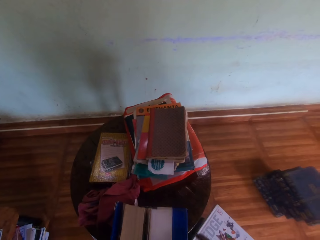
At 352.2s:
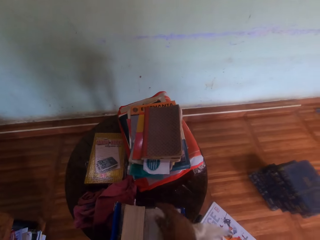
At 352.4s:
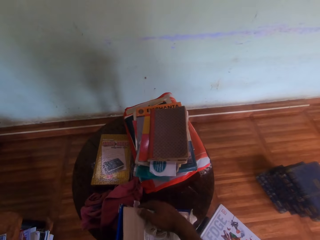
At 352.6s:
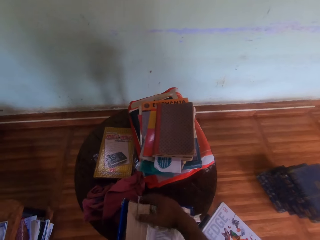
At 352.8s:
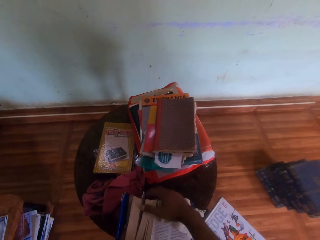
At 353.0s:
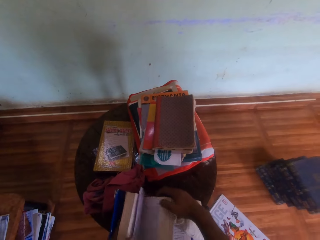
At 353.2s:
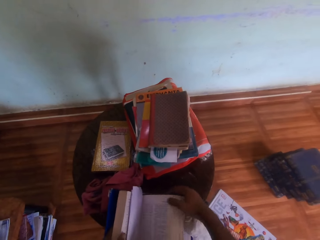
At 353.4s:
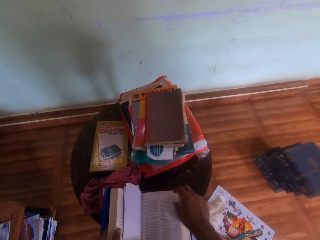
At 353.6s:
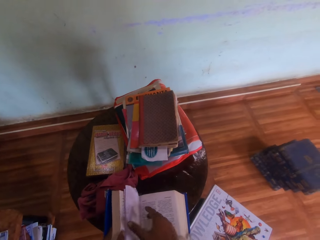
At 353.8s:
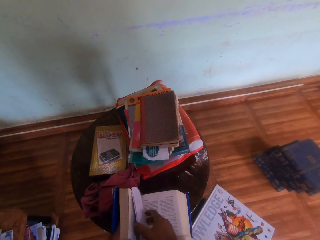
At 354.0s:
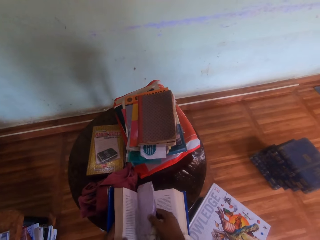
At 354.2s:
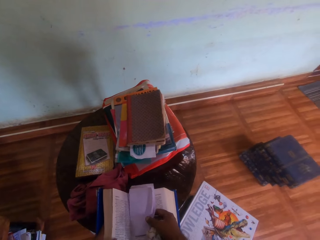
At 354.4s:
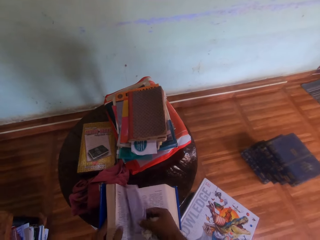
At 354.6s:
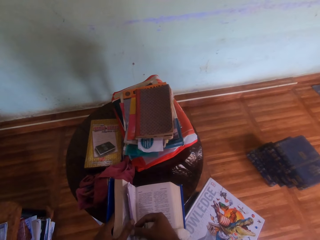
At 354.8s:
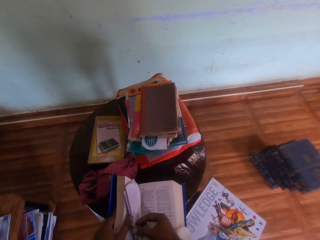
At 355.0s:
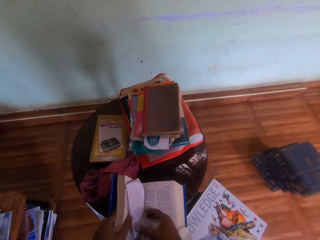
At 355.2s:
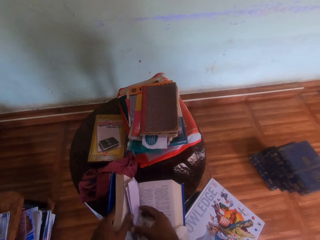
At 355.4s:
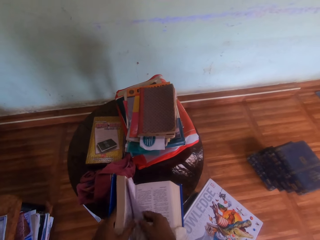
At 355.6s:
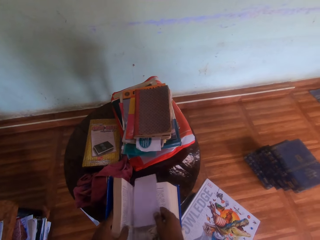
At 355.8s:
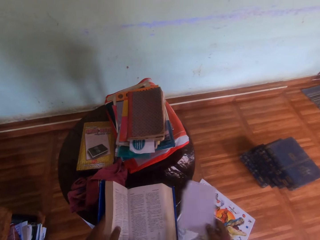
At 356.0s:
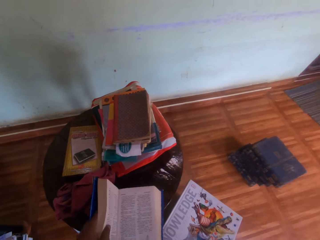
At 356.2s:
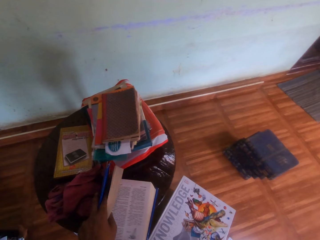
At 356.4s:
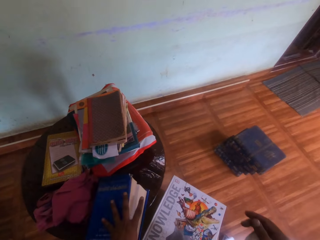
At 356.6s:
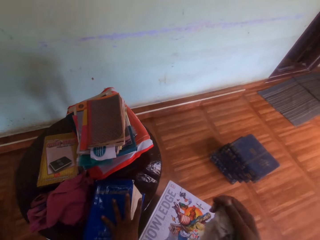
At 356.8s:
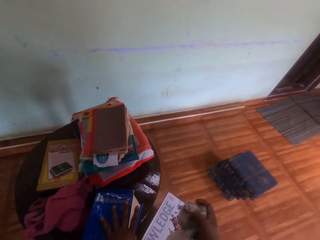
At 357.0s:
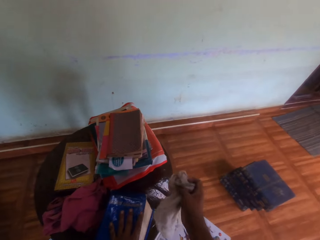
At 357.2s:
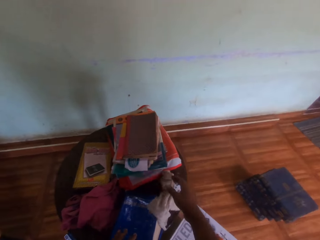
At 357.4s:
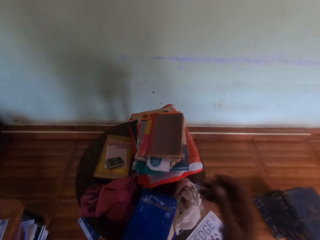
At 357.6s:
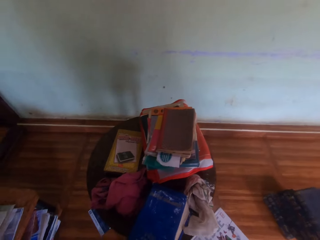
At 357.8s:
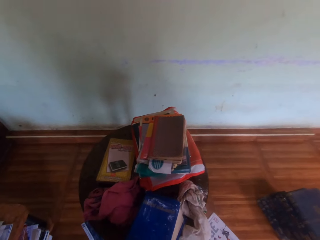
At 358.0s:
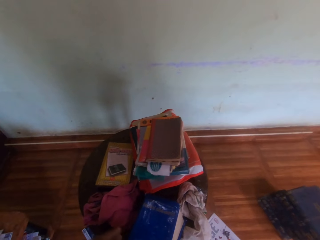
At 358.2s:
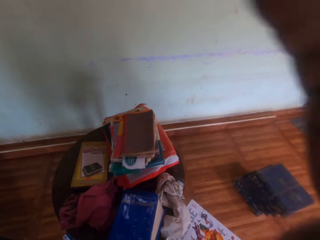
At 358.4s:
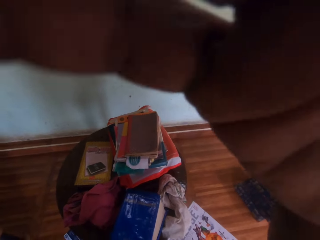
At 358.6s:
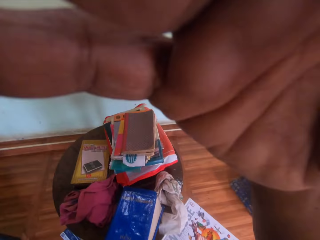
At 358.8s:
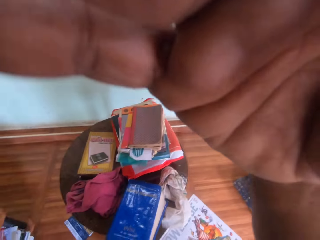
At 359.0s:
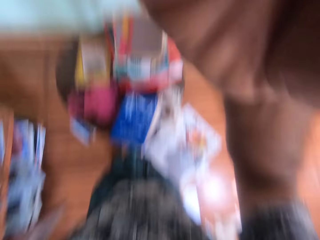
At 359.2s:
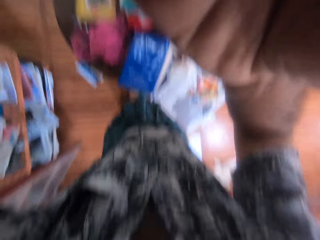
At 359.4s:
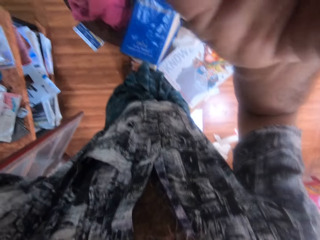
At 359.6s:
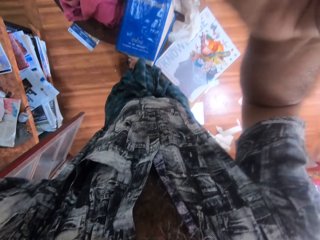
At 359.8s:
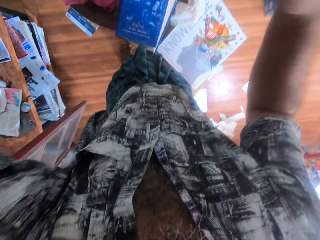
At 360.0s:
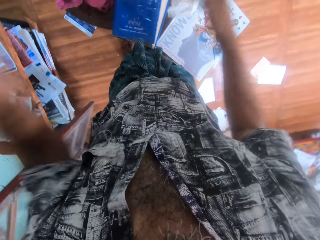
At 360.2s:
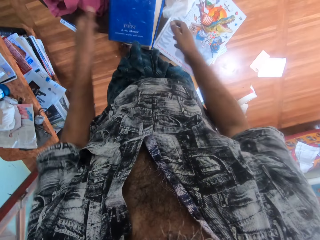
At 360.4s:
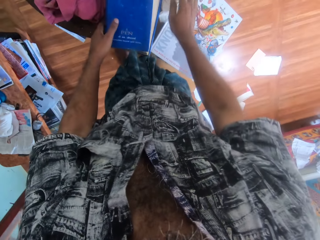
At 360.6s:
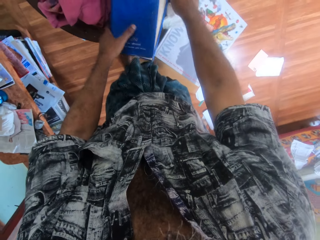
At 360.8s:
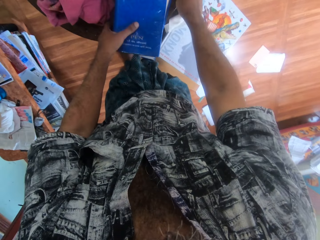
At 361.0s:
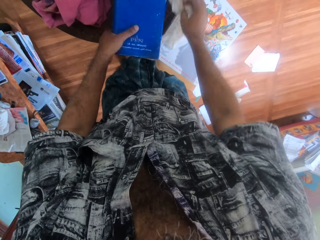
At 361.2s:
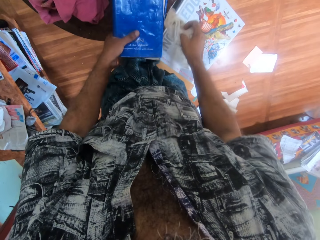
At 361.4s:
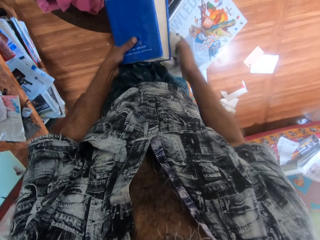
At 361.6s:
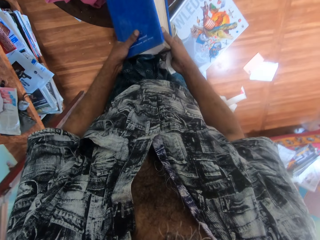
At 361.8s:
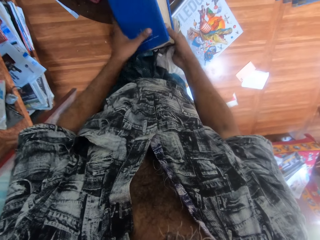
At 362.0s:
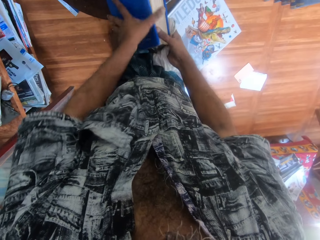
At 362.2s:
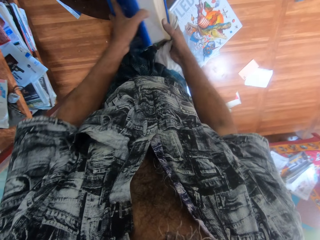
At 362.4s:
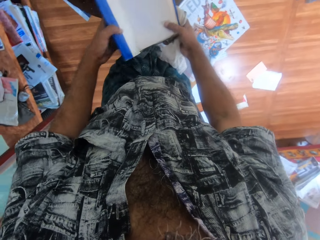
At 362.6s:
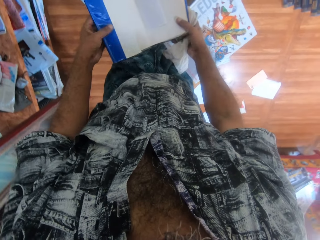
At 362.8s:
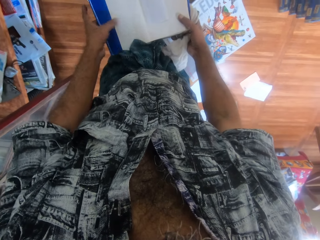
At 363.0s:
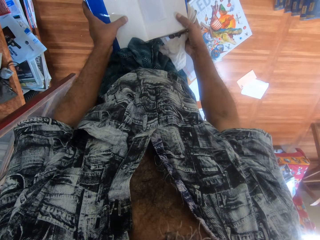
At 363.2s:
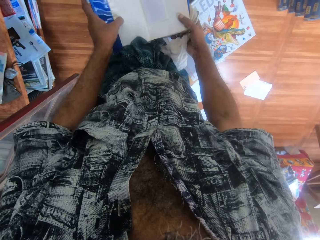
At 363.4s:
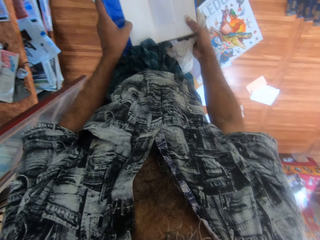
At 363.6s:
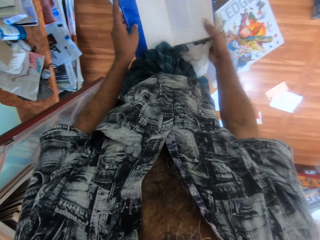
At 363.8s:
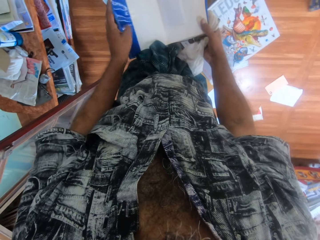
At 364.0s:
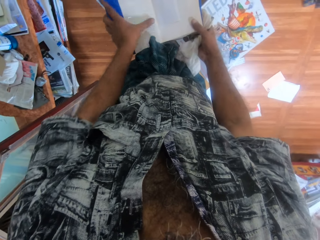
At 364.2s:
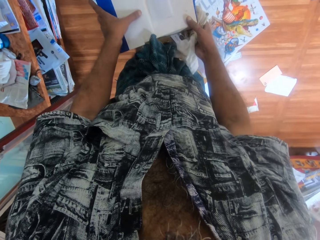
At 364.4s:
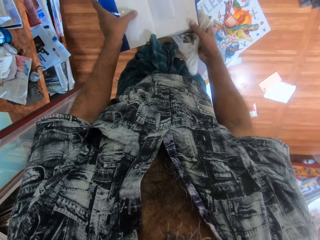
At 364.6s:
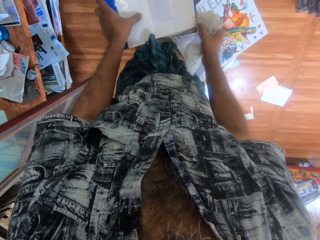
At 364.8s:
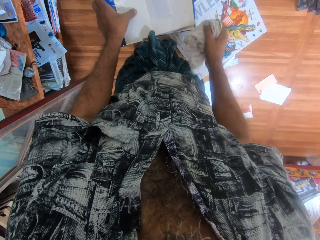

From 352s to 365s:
The camera wearer flips the pages of the book on the table in his left hand with his right hand. He closes the book, opens the book, and examines a paper in the book on the table with his right hand. He picks up the paper in the book on the table with his right hand. He drops the paper on the floor with his right hand. He moves the paper. He closes the book on the table with his left hand. He drops the napkin on the table with his right hand. He moves the clothing. He touches his hair with his right hand. He holds the camera. He moves the book on the table with his left hand. He lowers the hands. He holds the book. He picks up the napkin on the table with his right hand. He opens the book on the table with his left hand. He touches the book on the table with his left hand.

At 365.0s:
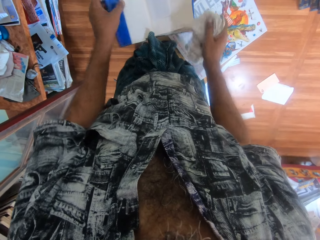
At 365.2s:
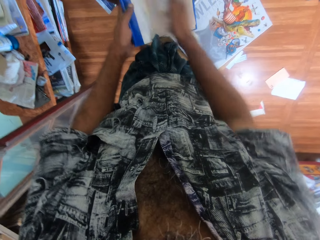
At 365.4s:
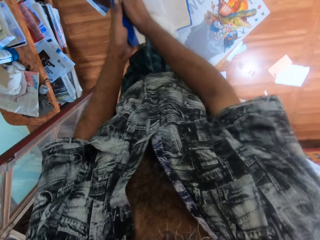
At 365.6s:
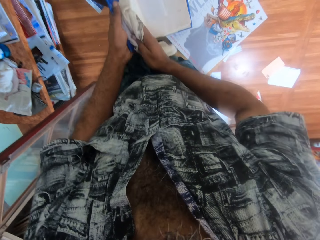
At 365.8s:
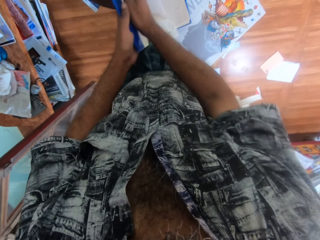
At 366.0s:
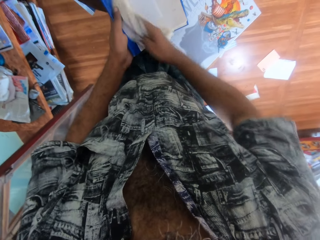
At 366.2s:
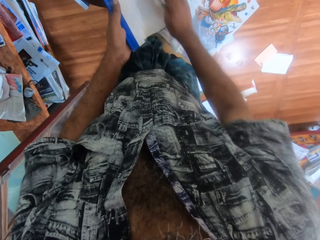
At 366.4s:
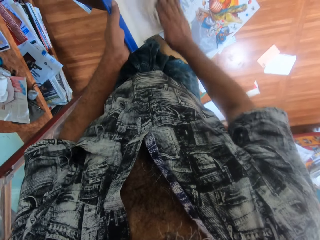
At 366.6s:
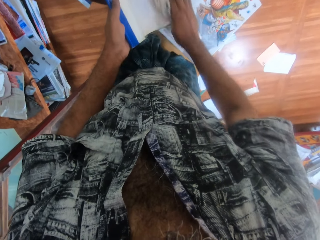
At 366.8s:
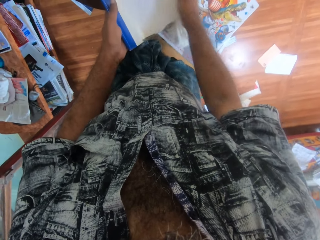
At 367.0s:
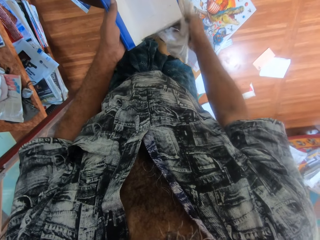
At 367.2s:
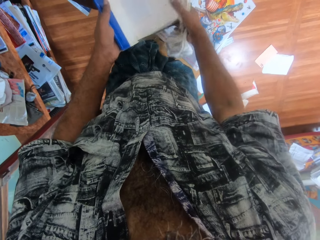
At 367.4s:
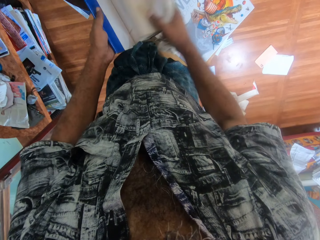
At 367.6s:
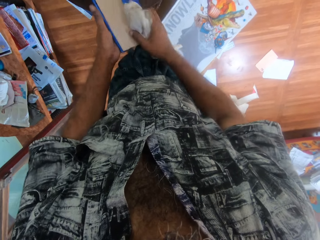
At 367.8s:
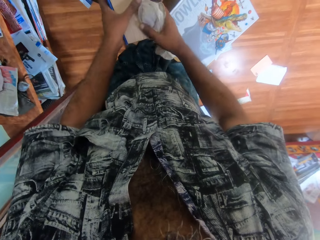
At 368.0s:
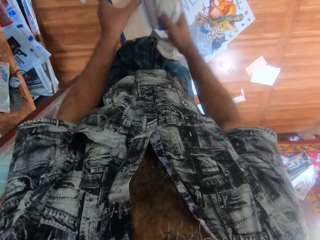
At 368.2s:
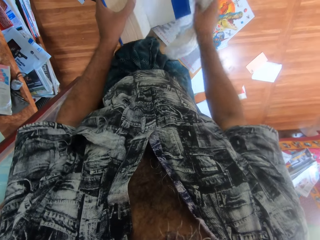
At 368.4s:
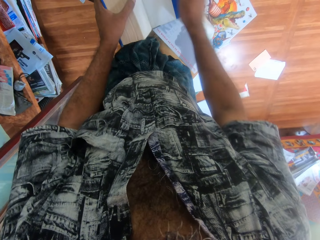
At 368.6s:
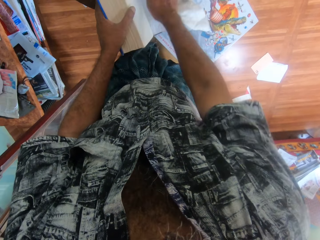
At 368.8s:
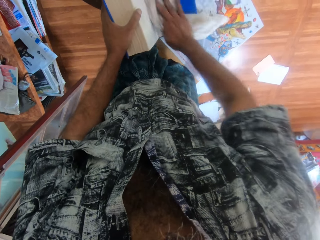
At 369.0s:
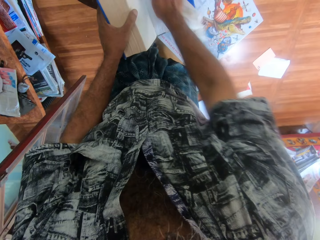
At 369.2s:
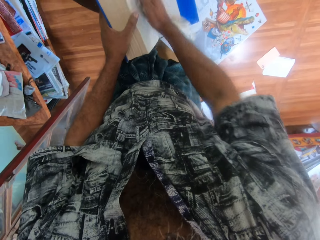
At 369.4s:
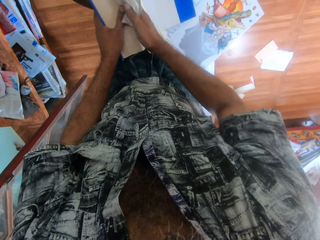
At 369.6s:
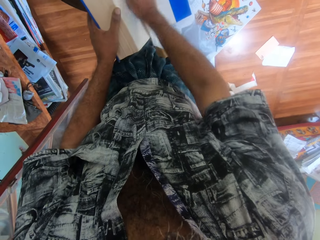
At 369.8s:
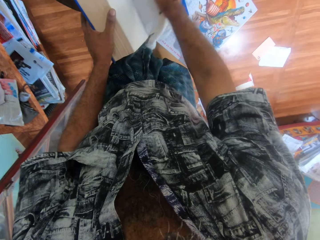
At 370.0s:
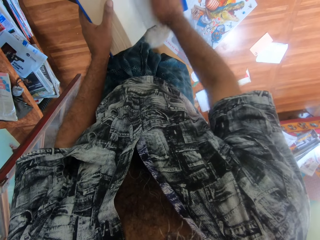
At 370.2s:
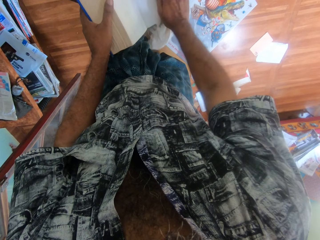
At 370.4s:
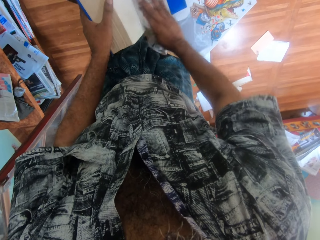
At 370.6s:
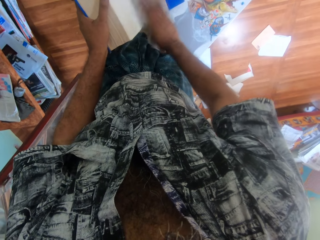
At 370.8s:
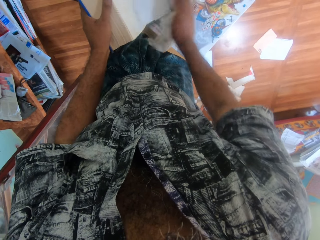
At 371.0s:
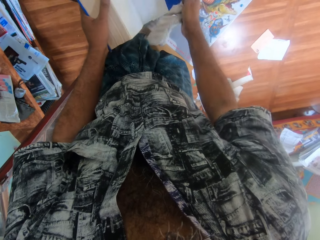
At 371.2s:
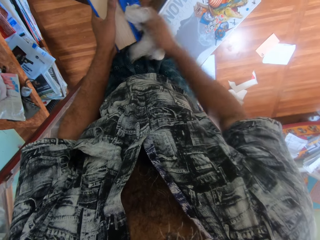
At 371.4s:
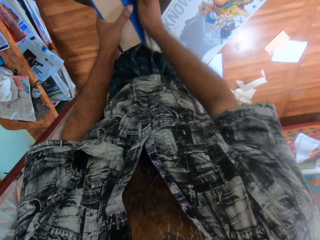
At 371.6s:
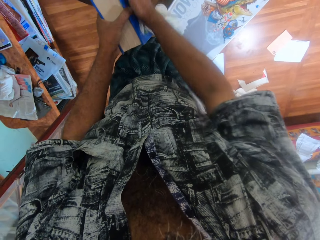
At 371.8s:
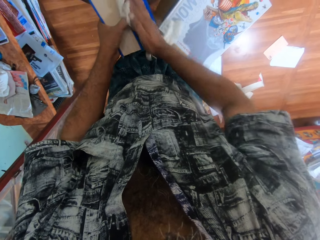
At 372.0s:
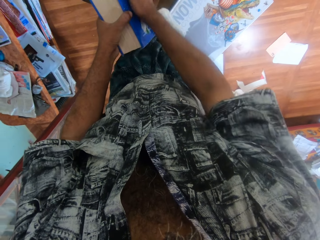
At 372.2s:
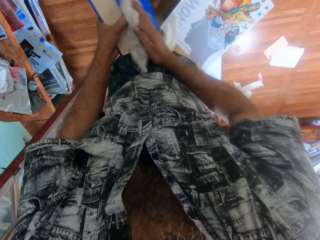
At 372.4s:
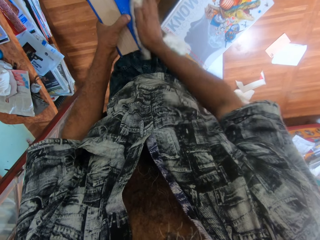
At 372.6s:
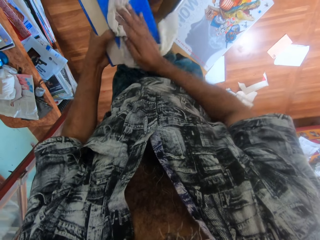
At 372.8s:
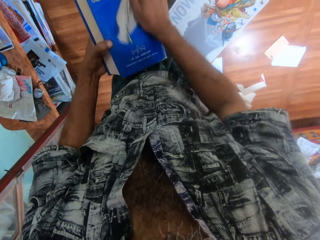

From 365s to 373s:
The camera wearer wipes the book on the table in his left hand with the napkin or clothing in his right hand. He closes the book, opens the book, and rubs the book with the clothing. He closes the book on the table with his right hand. He wipes the book on the table in his left hand with the napkin in his right hand. He picks up the book on the table with his left hand.
